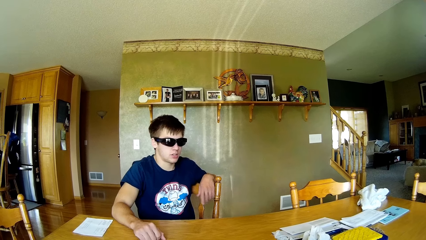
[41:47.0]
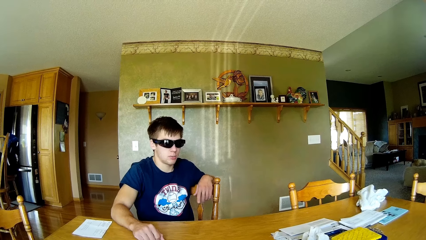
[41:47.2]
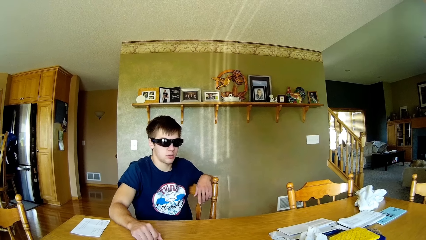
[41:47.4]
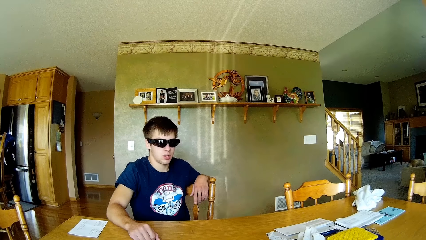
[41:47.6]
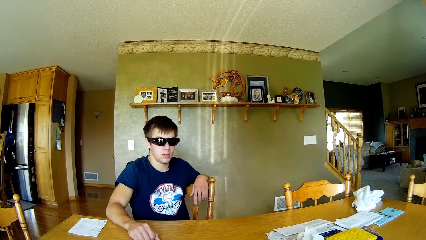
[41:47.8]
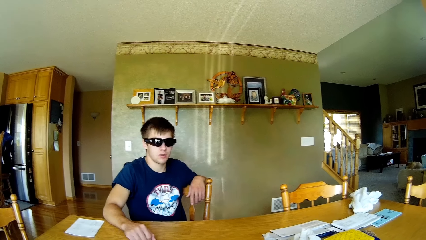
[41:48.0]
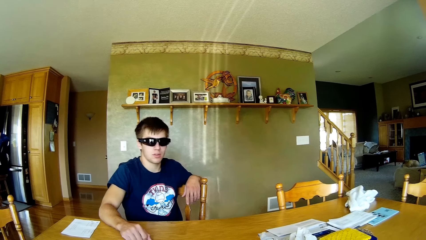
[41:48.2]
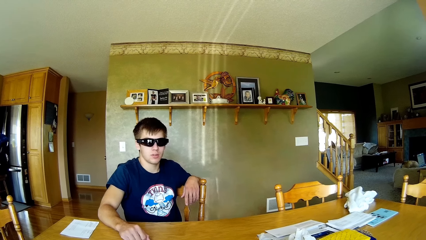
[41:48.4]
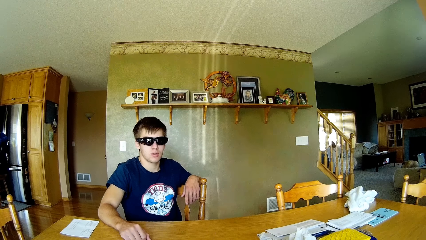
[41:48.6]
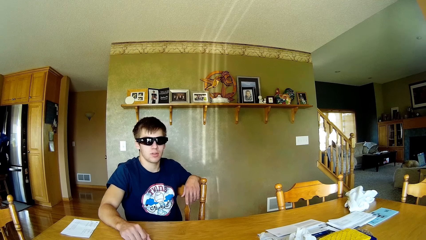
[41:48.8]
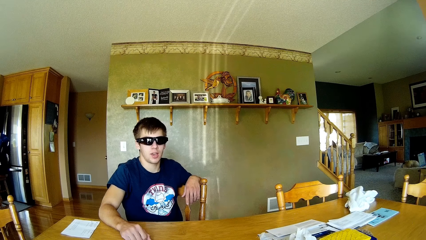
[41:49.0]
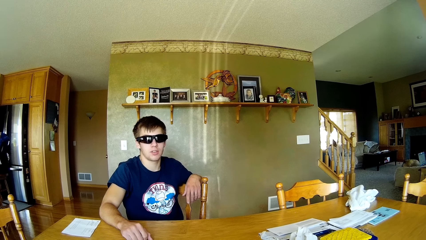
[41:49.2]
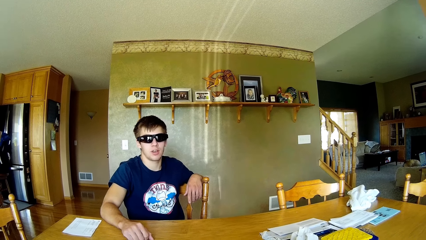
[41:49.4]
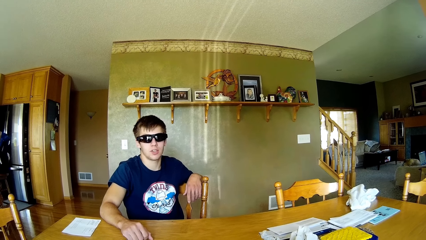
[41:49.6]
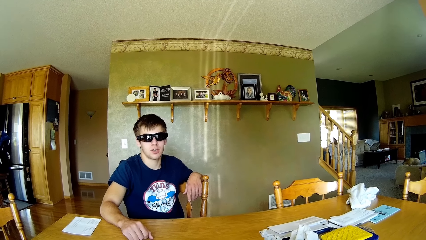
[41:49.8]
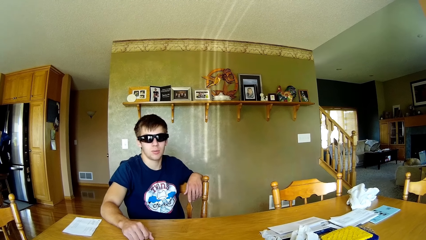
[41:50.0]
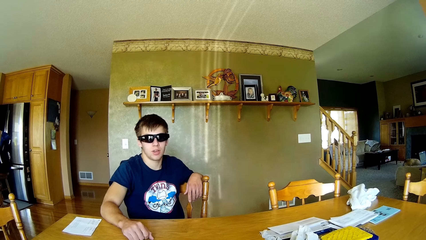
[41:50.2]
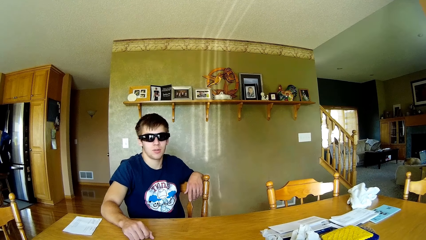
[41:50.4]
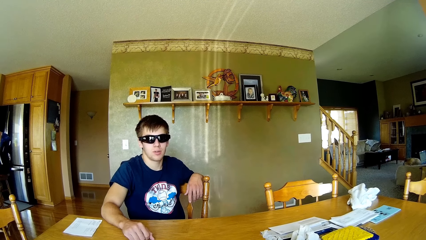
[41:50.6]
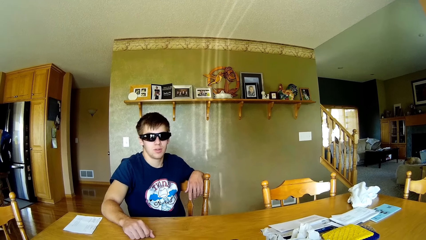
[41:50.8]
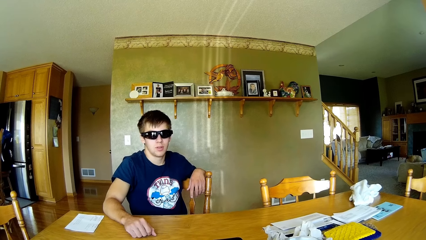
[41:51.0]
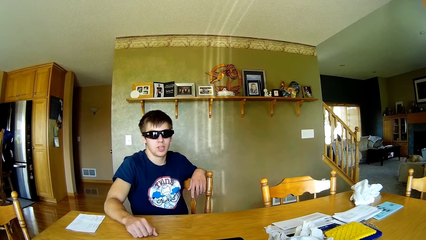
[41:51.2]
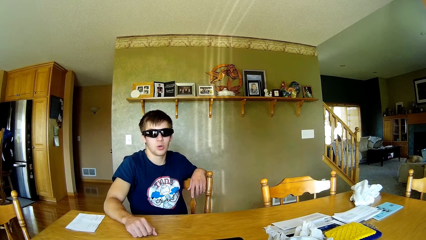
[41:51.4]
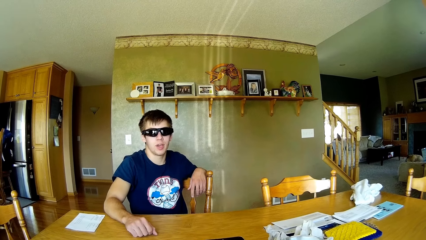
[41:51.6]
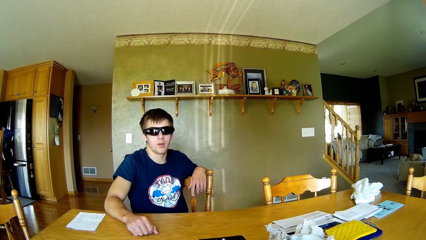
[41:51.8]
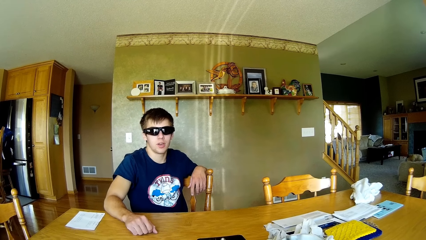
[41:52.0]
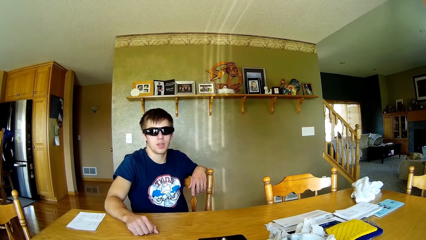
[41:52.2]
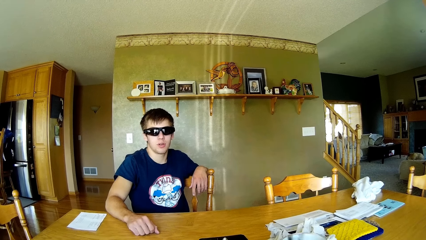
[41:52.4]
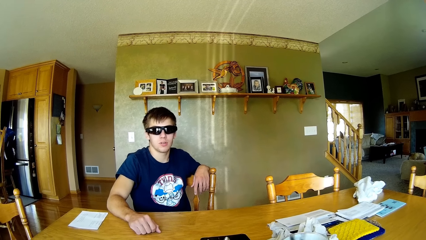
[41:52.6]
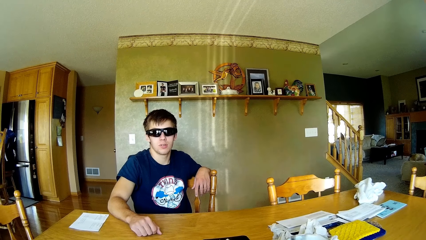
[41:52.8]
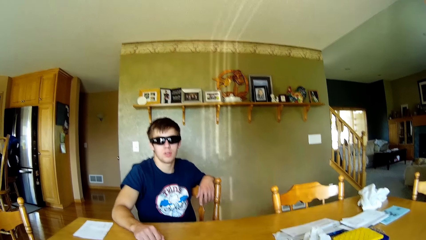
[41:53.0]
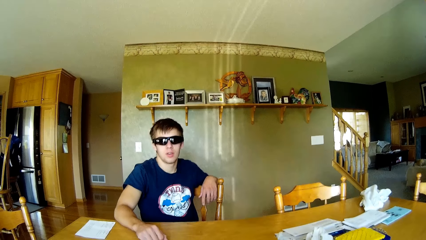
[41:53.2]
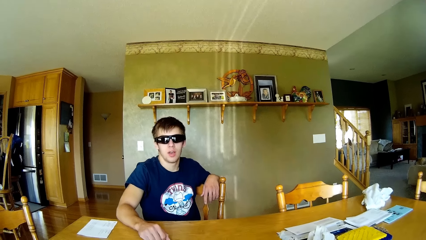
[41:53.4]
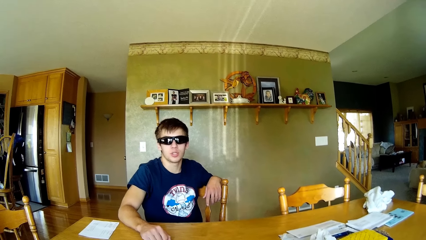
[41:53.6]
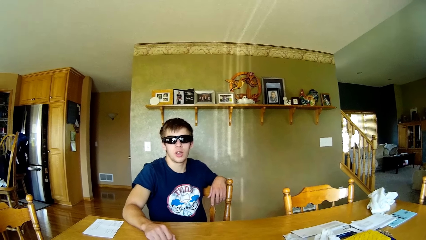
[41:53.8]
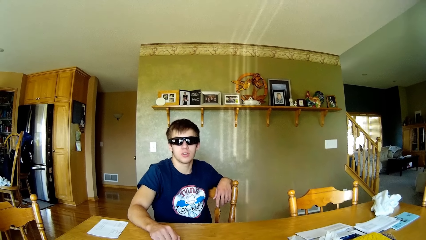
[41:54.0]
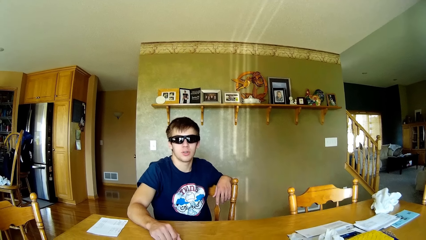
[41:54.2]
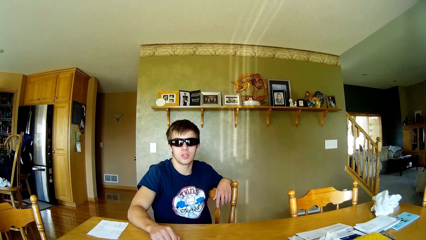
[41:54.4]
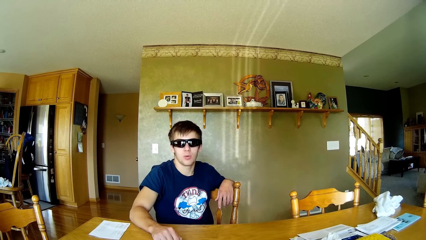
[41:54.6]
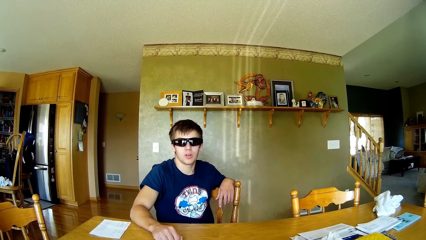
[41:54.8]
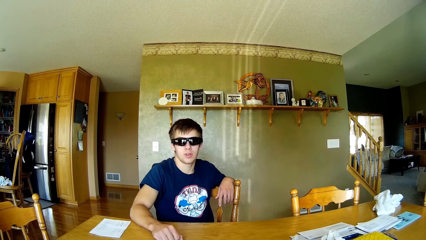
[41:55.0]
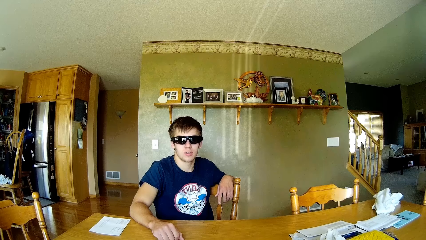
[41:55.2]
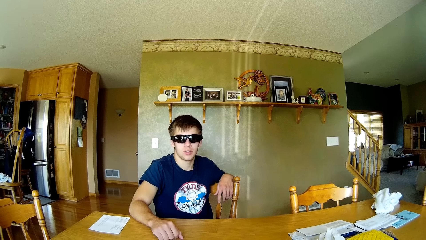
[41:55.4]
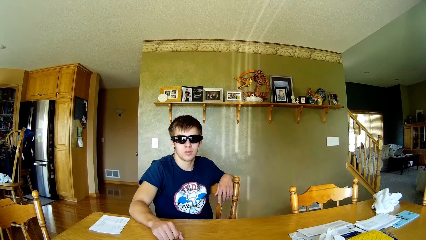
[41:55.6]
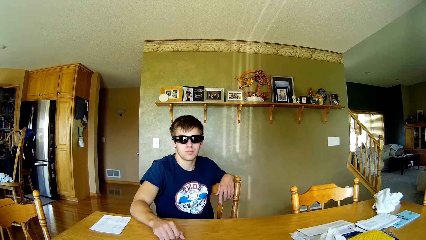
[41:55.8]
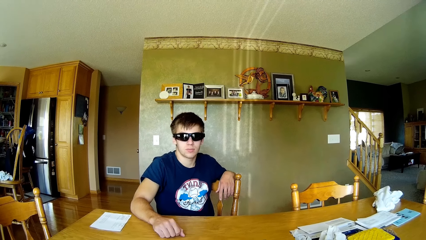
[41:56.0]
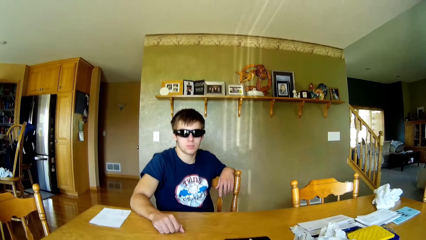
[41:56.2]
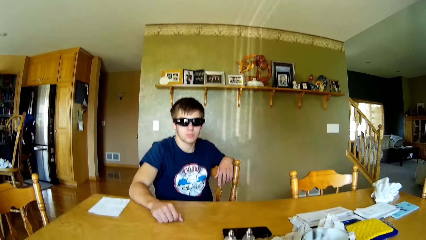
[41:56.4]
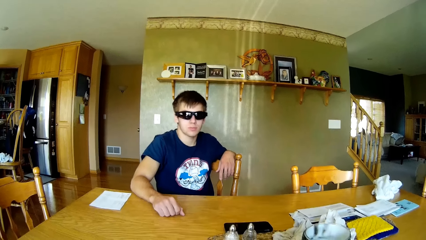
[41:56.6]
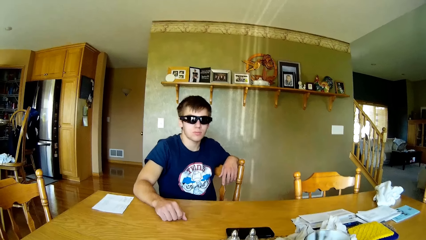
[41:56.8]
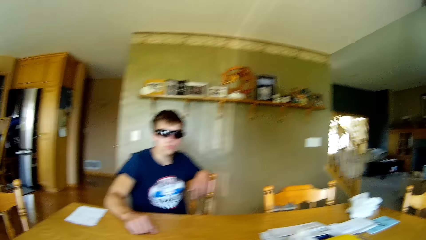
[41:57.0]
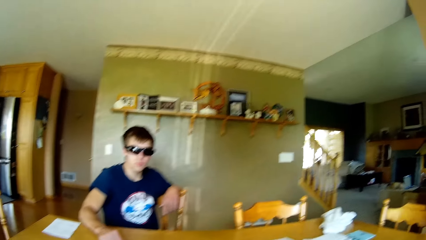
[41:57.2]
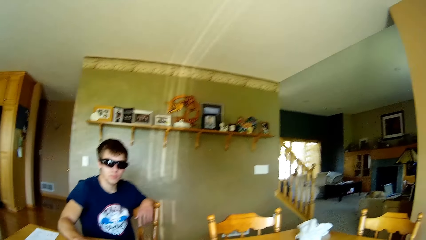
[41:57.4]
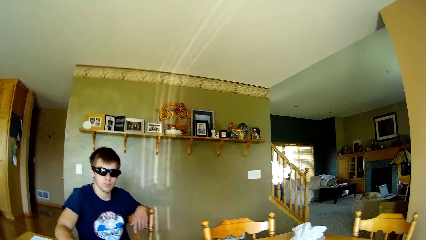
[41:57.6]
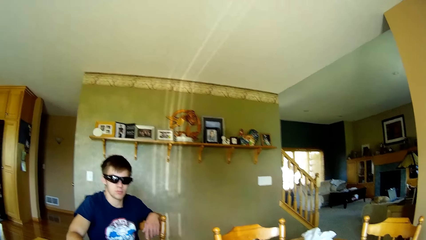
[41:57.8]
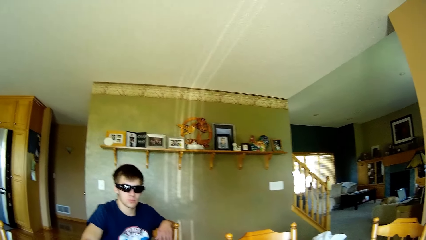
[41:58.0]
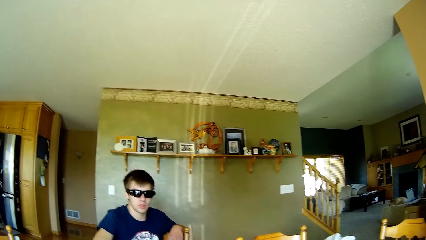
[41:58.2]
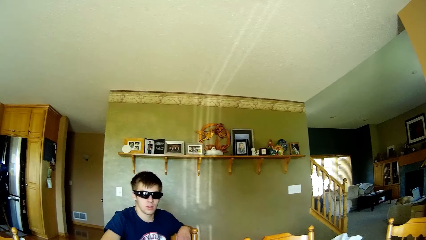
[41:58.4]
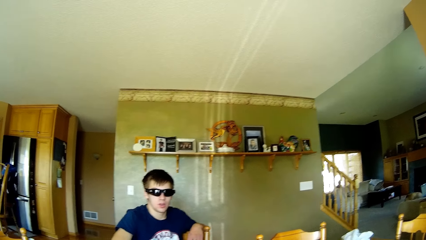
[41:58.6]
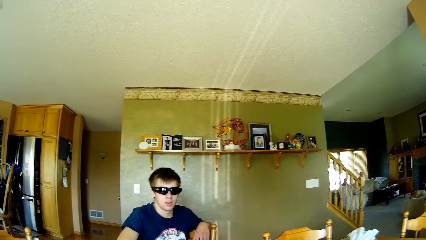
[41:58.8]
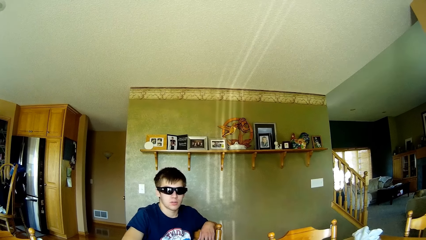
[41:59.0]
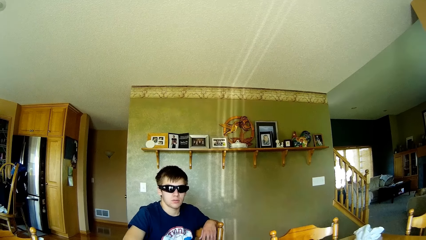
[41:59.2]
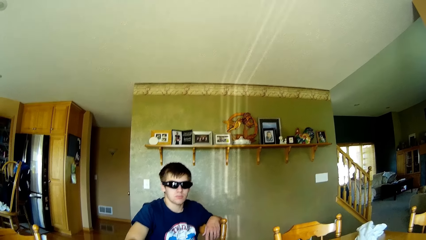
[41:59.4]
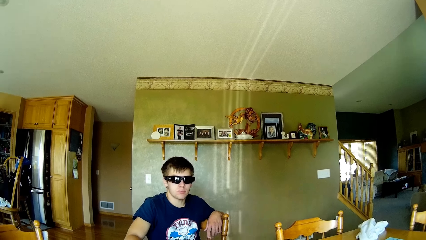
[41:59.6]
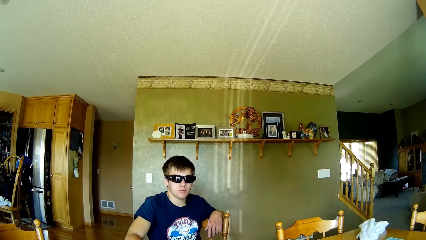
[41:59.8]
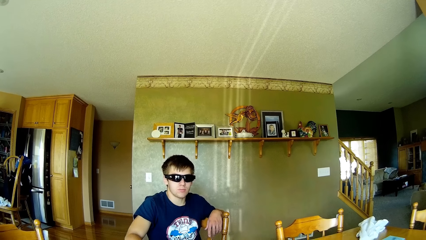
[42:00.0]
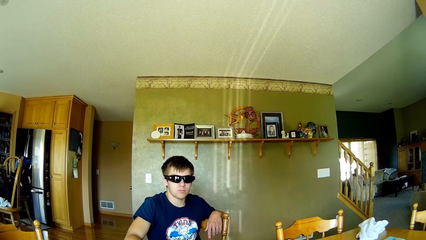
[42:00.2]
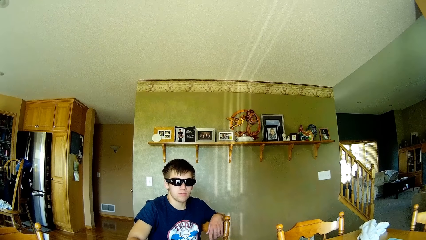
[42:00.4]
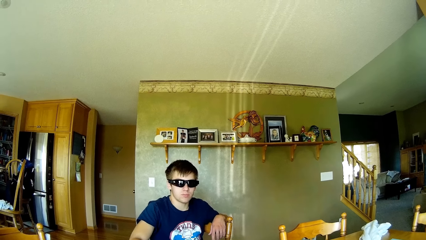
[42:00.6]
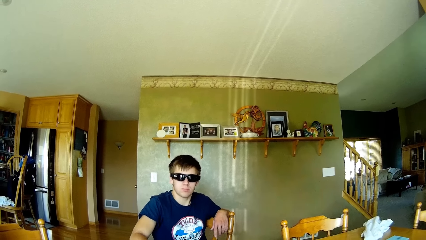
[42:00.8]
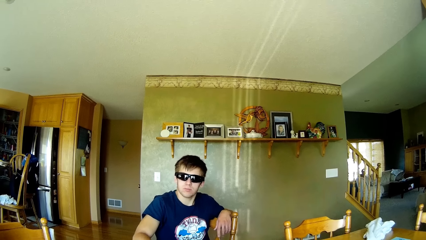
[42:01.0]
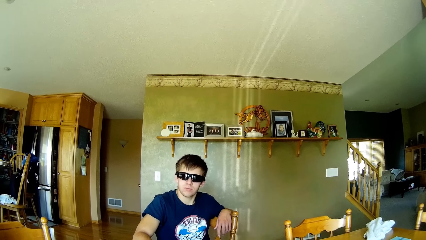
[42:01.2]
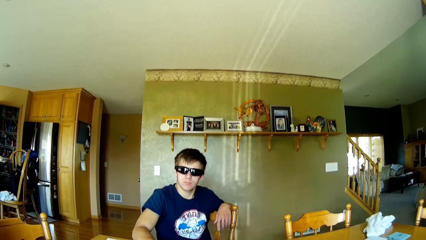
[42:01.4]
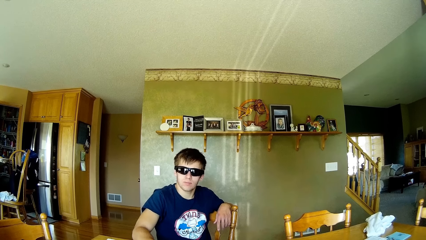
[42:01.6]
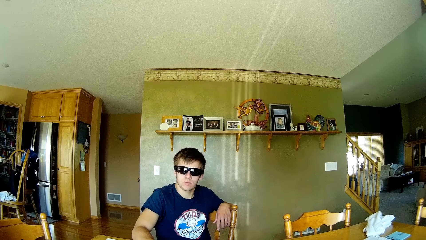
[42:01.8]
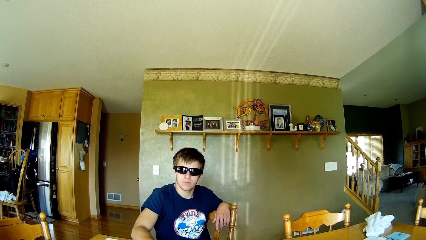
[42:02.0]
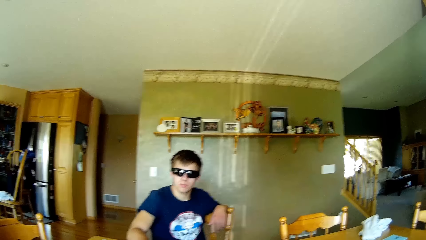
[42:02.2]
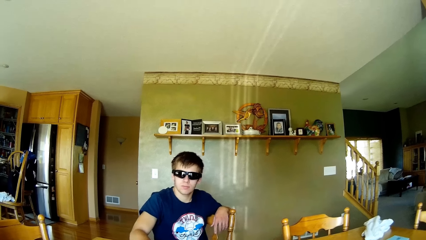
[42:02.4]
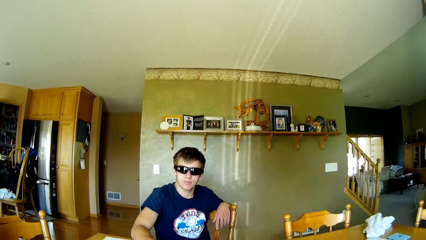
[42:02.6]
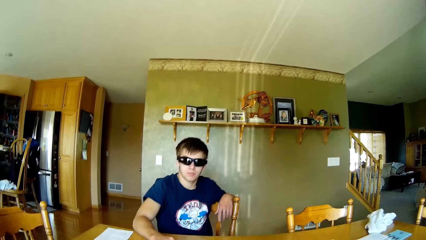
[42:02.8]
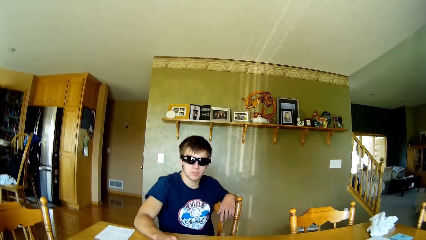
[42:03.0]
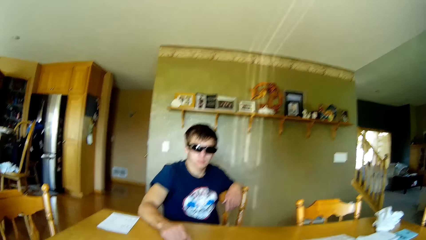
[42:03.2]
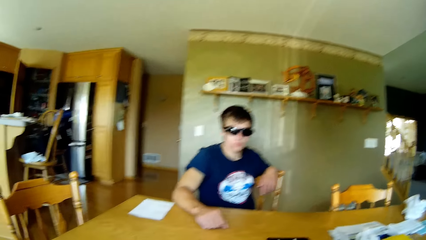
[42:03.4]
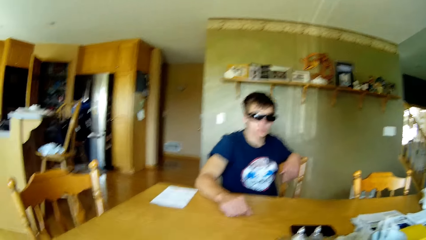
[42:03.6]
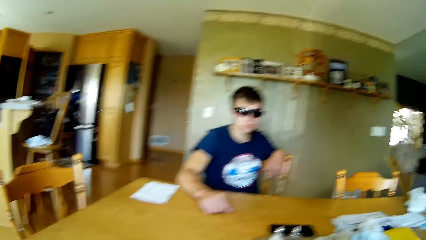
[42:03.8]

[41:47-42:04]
A man interacts with the camera wearer. The camera wearer talks to the man. He moves a seat with his leg. He talks to the man.
